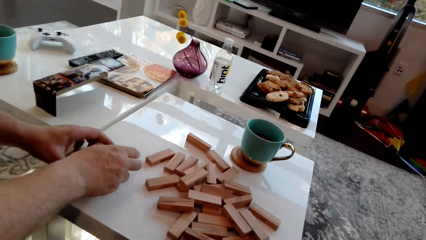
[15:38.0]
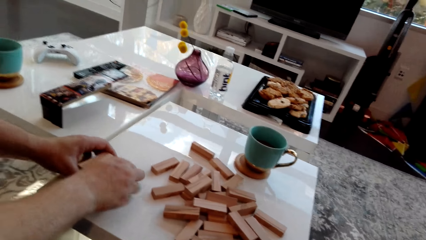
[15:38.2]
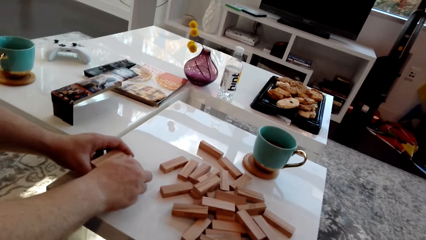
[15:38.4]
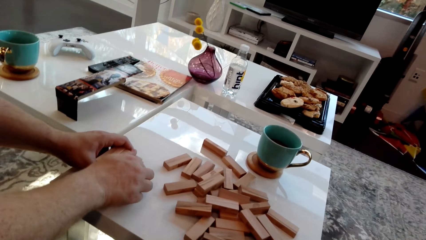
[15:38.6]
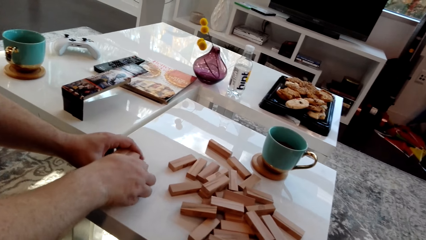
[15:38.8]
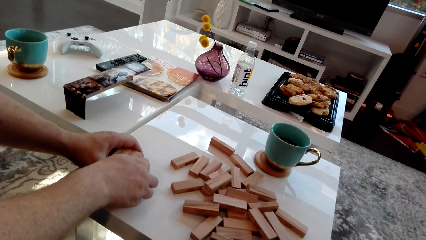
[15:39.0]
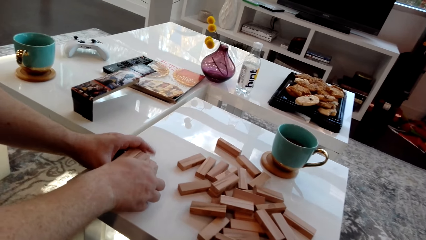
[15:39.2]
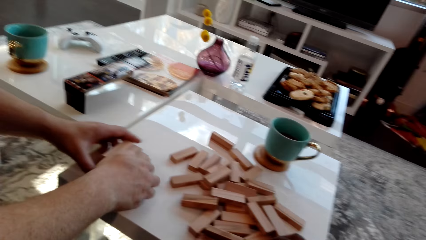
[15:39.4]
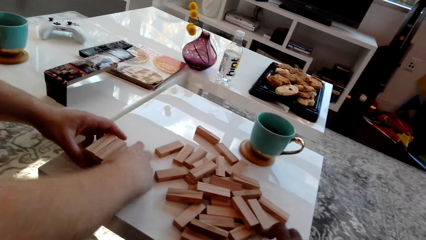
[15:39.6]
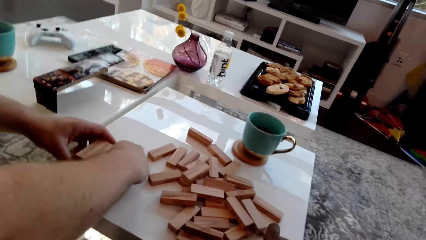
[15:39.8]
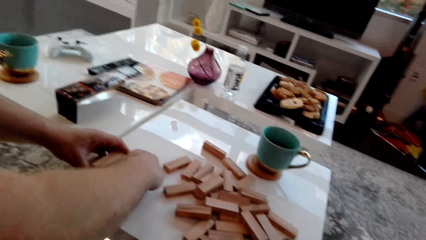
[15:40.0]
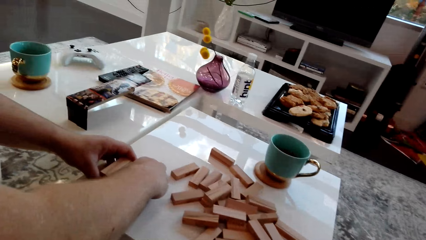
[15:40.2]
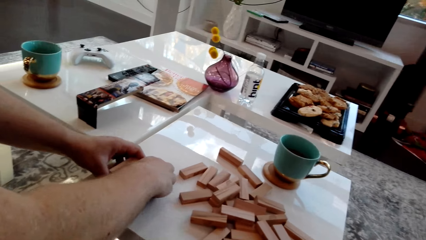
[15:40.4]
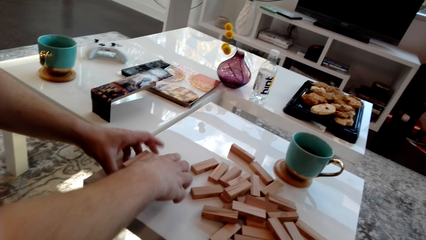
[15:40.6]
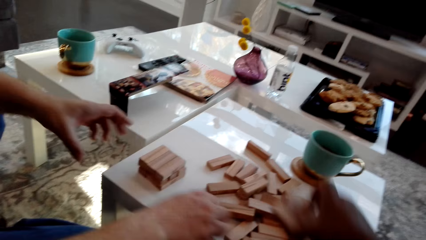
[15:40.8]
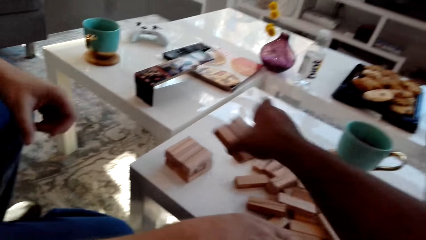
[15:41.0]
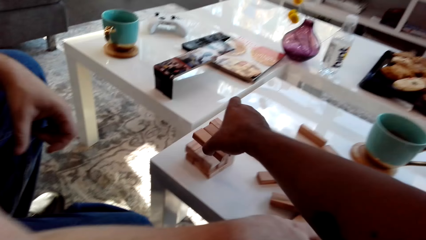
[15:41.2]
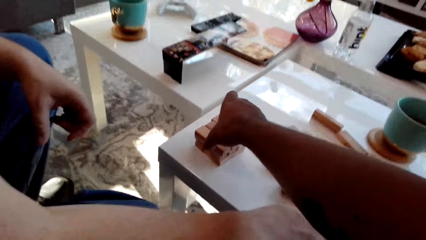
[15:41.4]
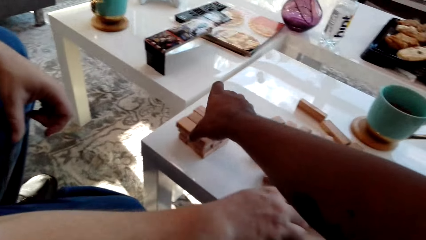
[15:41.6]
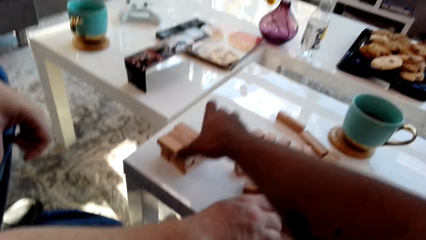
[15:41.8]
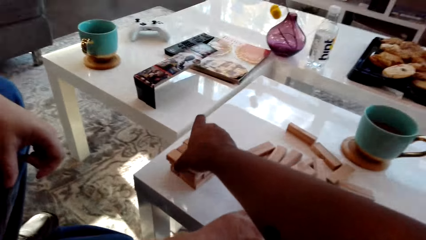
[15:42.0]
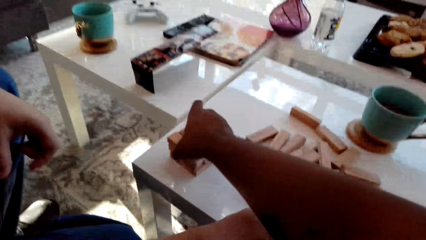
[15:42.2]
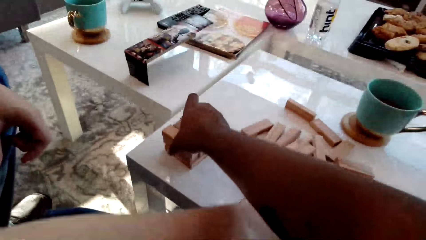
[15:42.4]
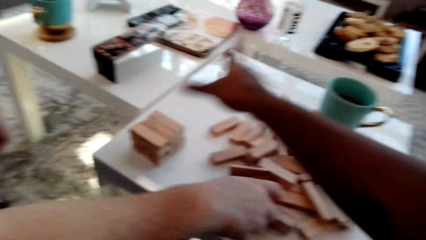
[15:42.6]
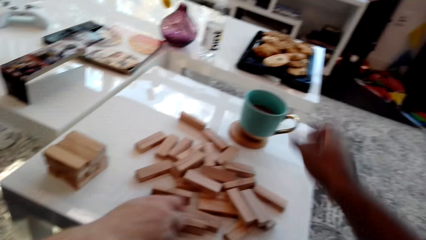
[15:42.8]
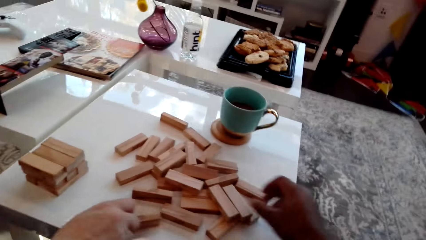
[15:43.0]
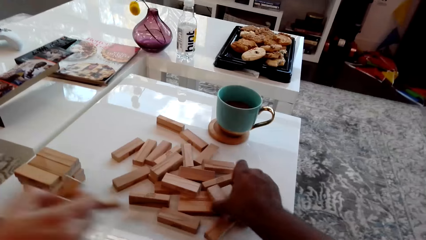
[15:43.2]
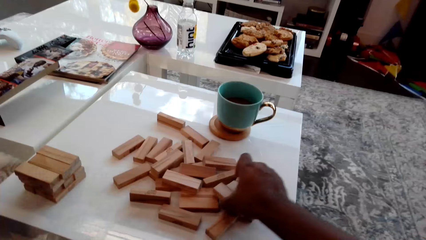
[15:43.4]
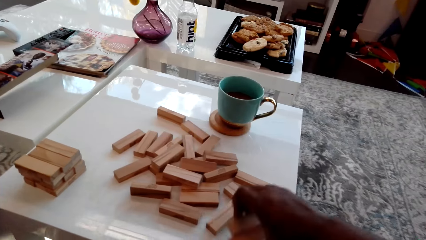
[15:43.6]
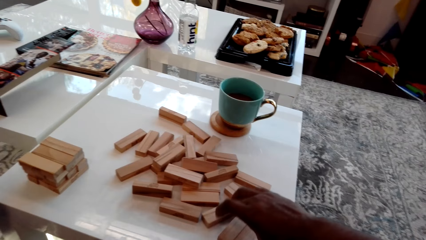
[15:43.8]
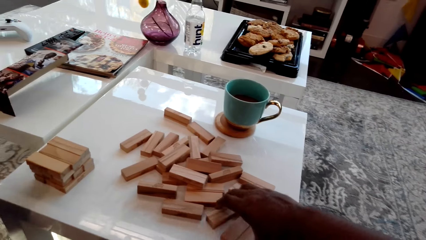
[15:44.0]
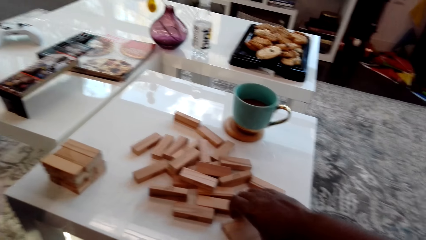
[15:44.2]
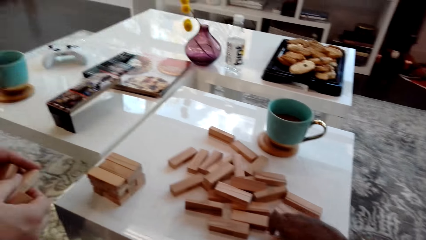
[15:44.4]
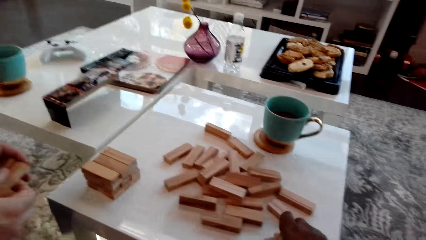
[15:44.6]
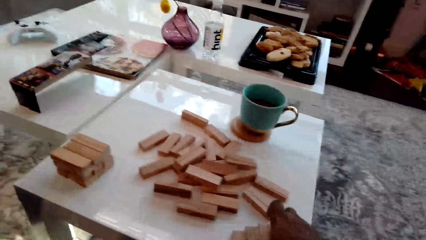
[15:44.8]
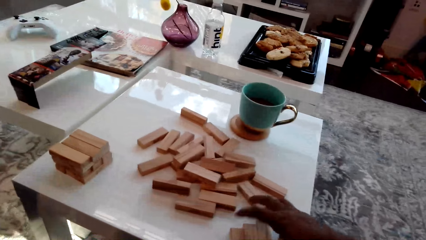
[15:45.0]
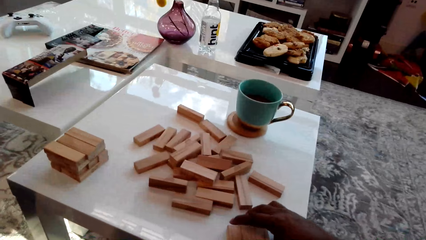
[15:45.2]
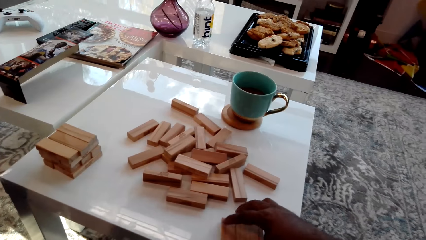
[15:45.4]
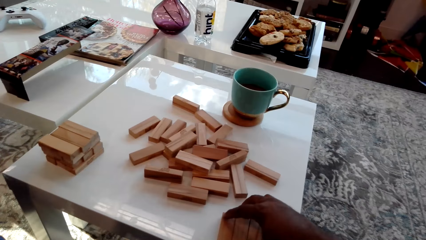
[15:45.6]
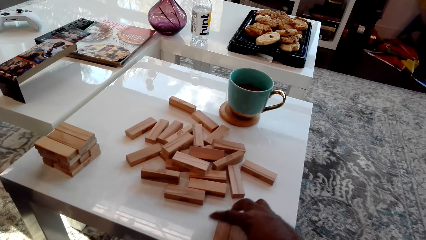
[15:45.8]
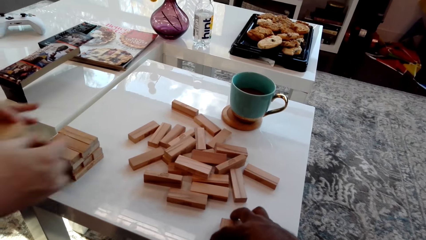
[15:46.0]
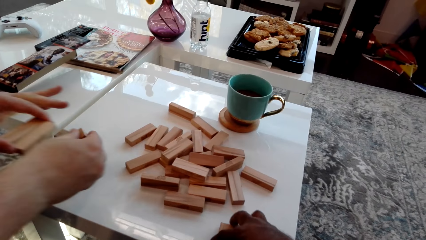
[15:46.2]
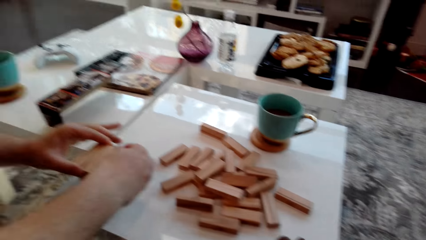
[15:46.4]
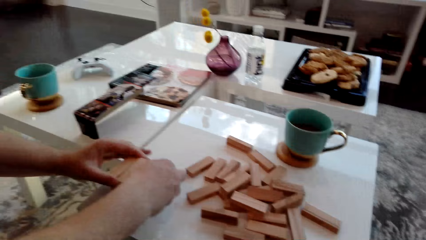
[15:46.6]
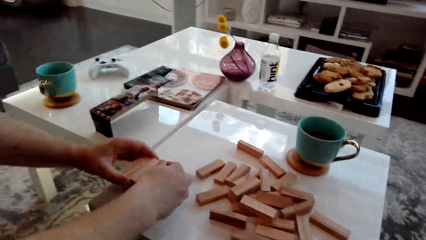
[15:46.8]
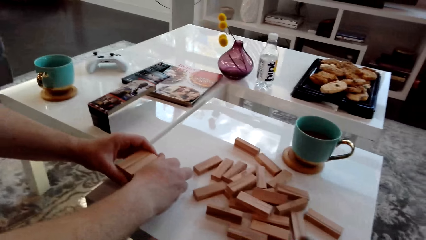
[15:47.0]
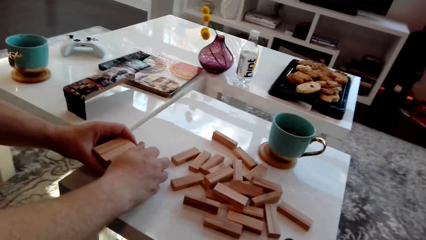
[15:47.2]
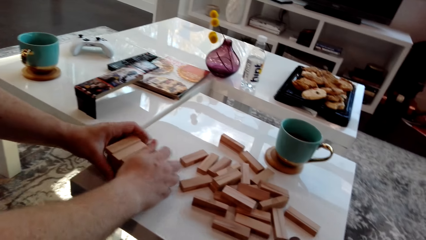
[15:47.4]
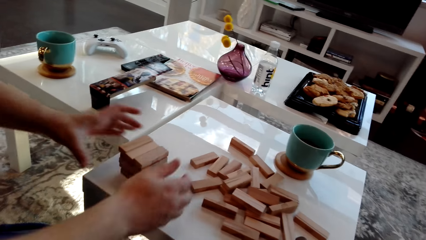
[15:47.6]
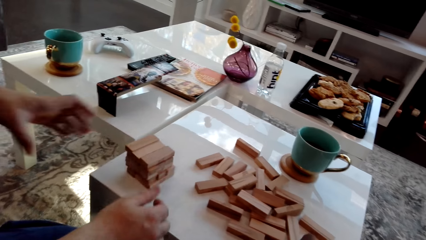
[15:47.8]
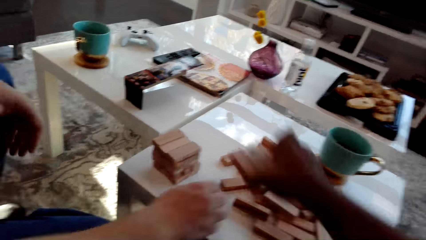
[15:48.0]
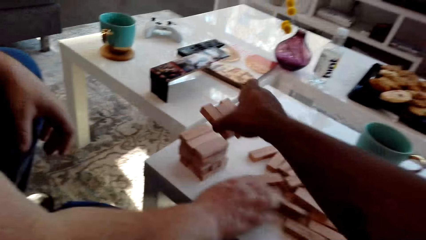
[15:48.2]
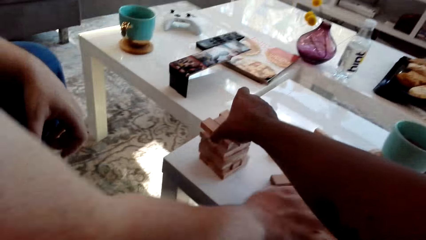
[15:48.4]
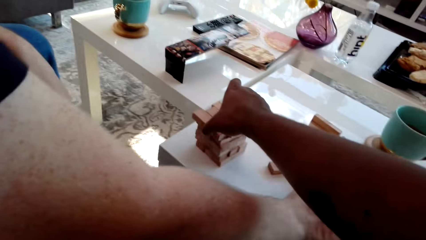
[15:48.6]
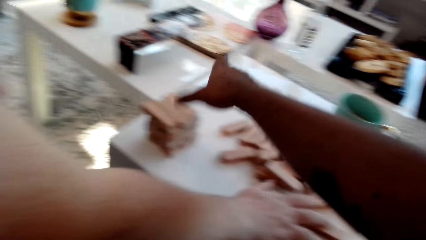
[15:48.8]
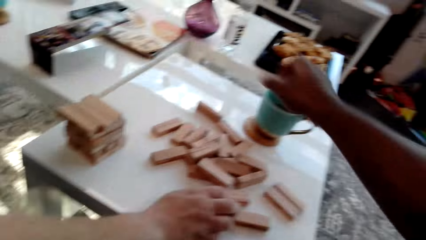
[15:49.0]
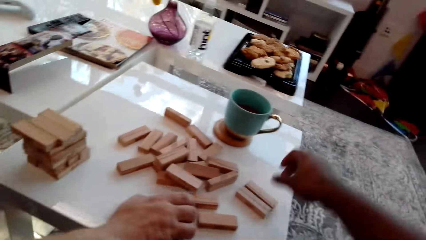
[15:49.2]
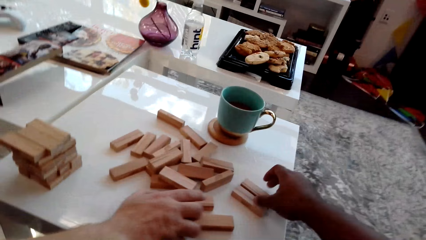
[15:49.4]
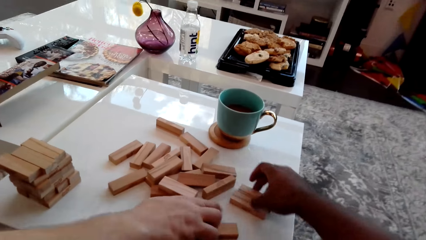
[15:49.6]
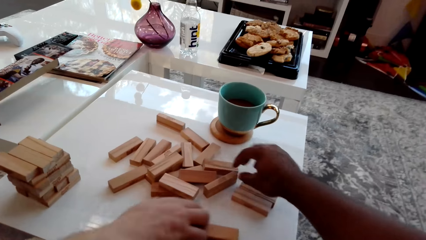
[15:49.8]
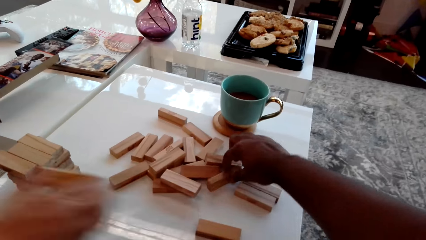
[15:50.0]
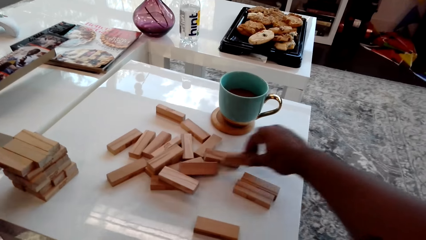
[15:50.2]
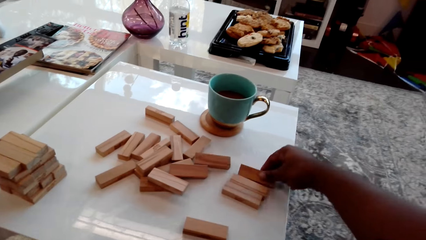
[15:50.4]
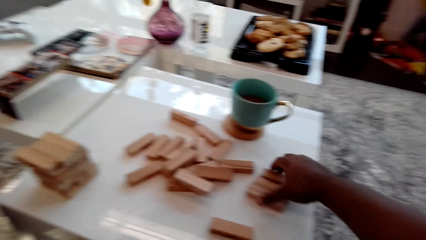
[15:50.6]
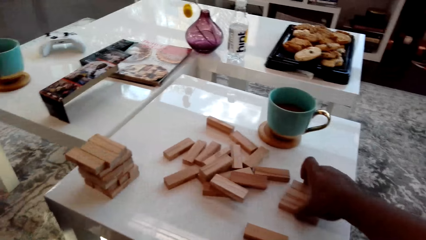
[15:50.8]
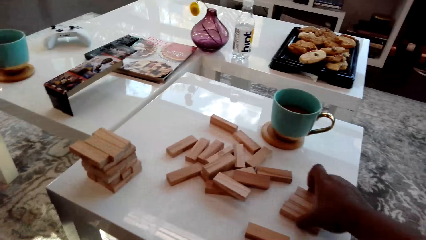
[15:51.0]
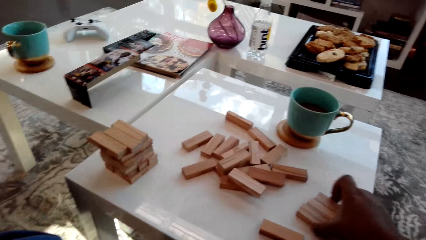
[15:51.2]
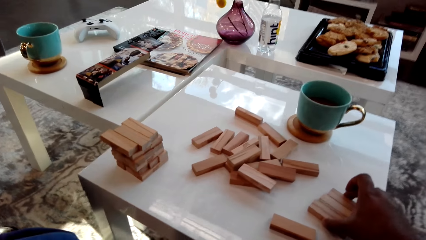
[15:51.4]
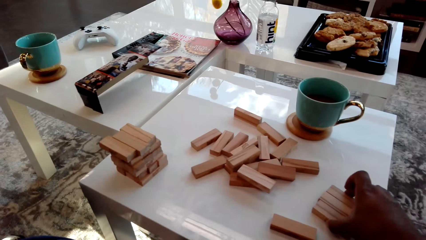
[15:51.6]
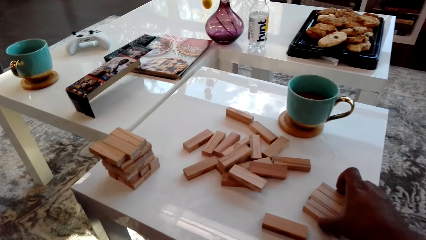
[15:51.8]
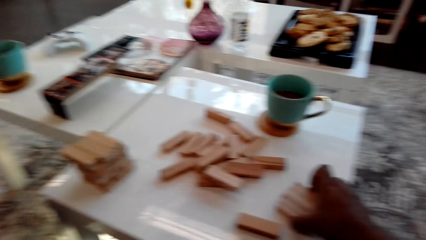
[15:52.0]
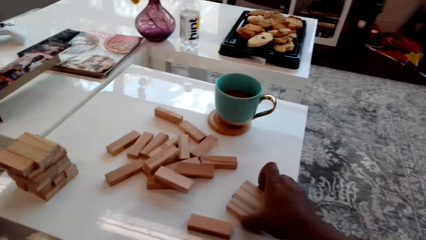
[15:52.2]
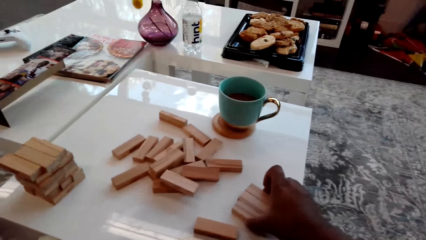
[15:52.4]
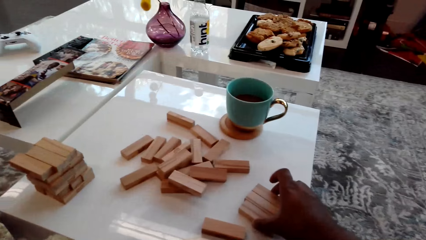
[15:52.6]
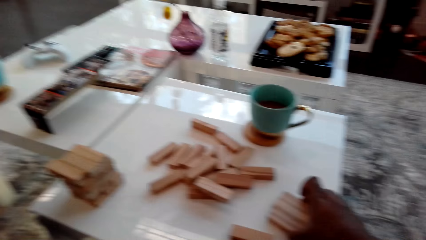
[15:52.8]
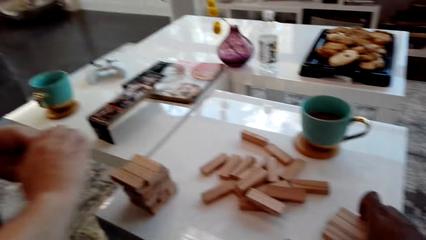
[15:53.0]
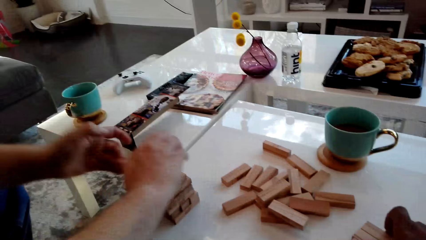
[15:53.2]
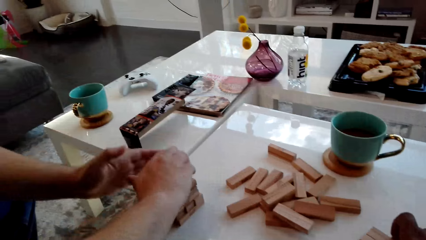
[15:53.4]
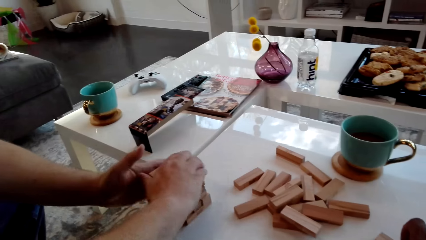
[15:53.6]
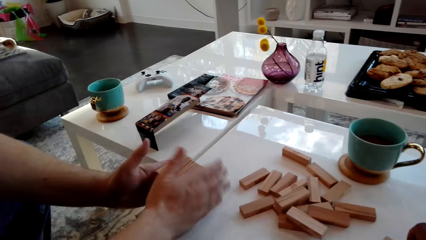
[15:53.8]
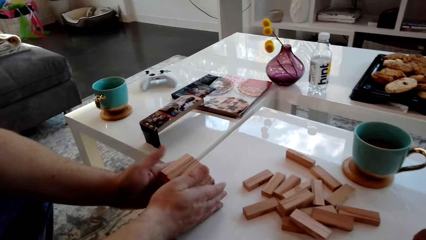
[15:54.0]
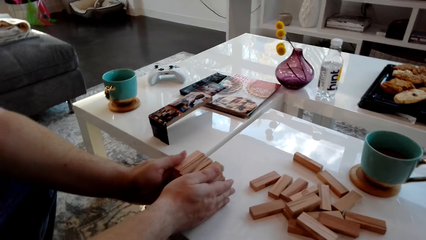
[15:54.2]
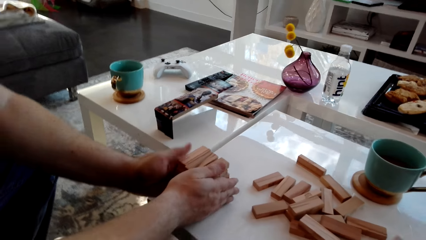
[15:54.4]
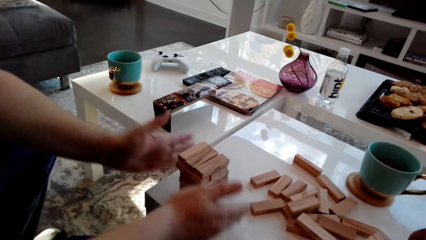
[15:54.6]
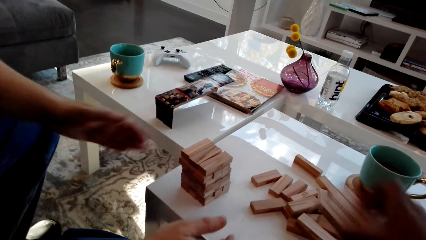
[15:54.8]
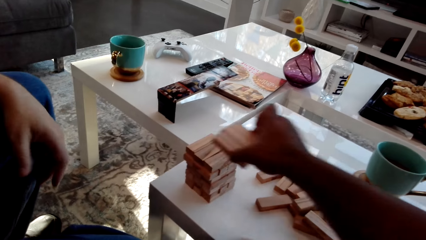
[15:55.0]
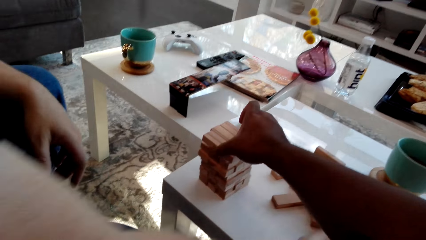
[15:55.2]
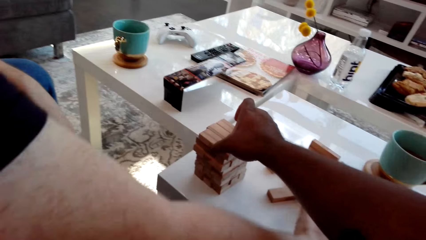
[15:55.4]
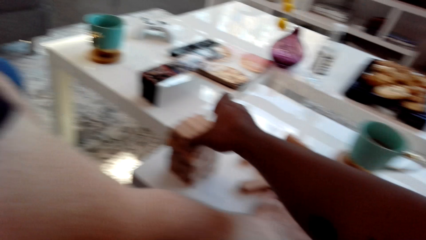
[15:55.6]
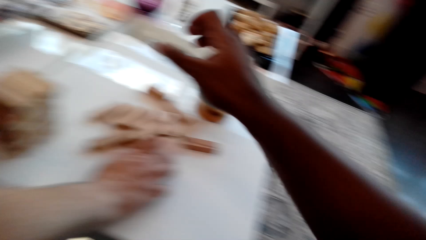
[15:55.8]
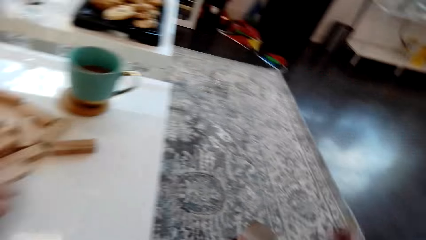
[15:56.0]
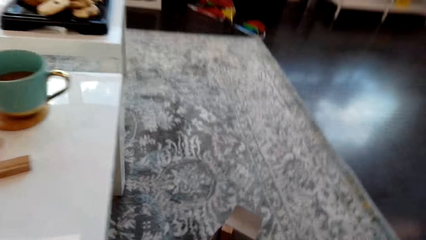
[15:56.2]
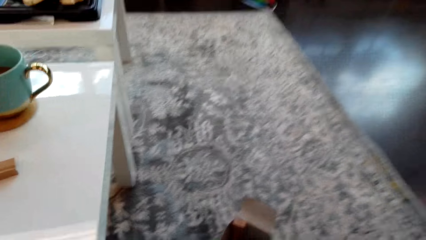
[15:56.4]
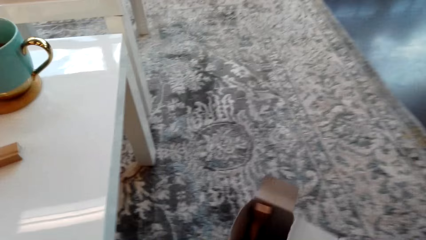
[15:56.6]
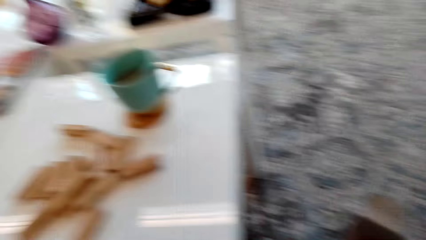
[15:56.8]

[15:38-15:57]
The camera wearer takes a wooden block from the table. The man places the wooden block on the block tower and aligns the block tower. The camera wearer places the wooden block on the block tower and arranges the blocks. The man takes a wooden block from the table. The camera wearer takes a wooden block from the table. The man places the wooden block on the block tower and arranges the blocks. The camera wearer places the wooden block on the block tower. The man takes a wooden block from the table. The camera wearer takes a wooden block from the table. The man places the wooden block on the block tower and aligns the block tower. The camera wearer places the wooden blocks on the block tower.
